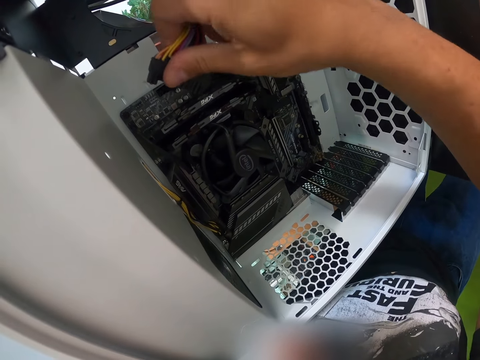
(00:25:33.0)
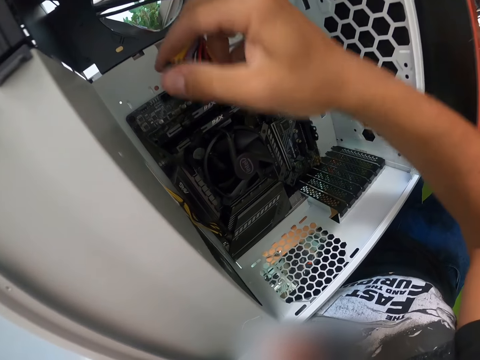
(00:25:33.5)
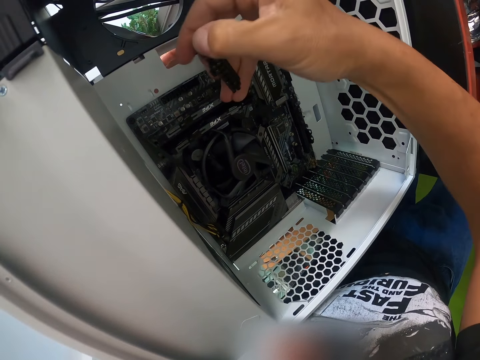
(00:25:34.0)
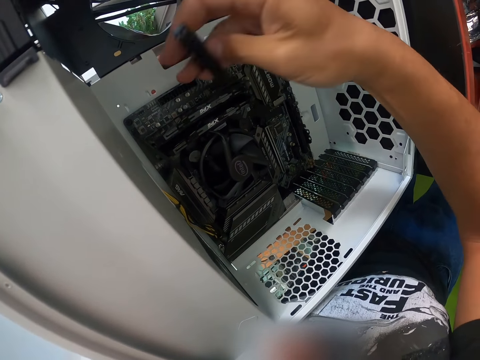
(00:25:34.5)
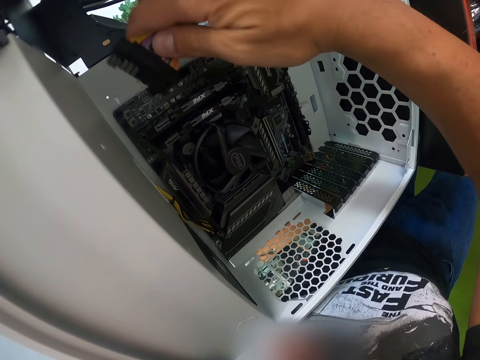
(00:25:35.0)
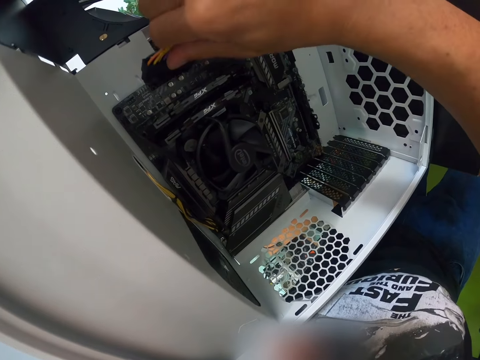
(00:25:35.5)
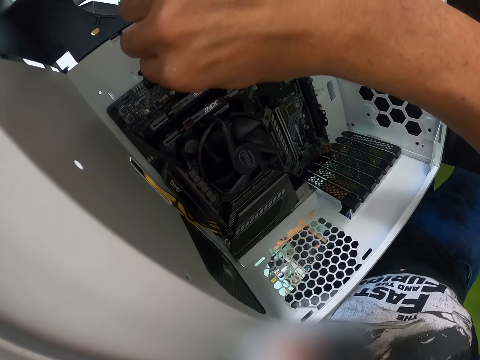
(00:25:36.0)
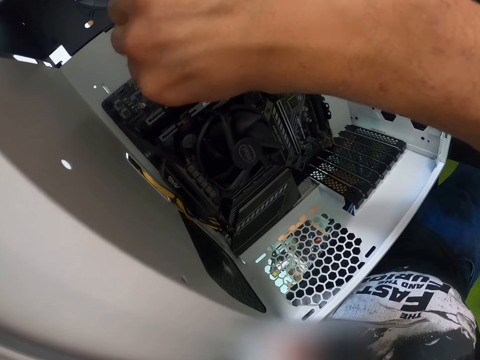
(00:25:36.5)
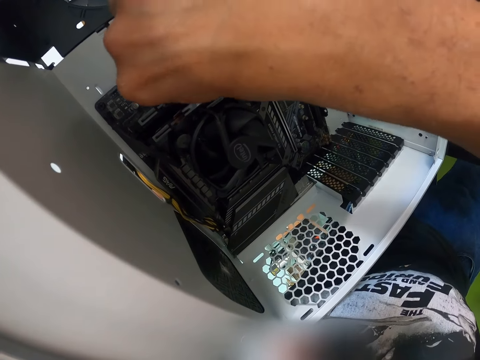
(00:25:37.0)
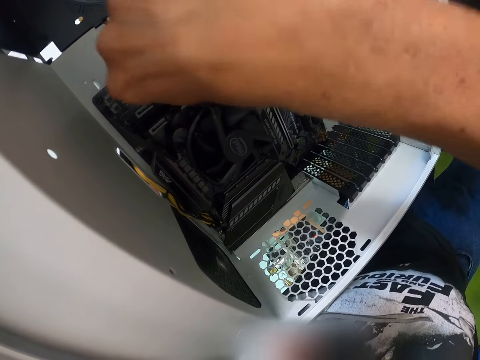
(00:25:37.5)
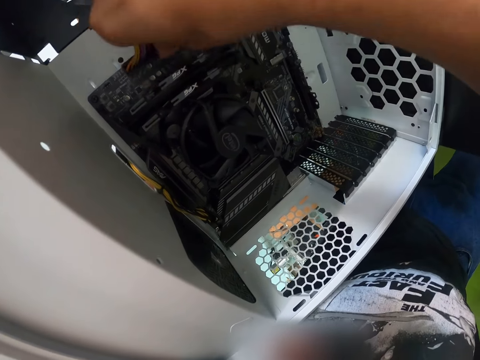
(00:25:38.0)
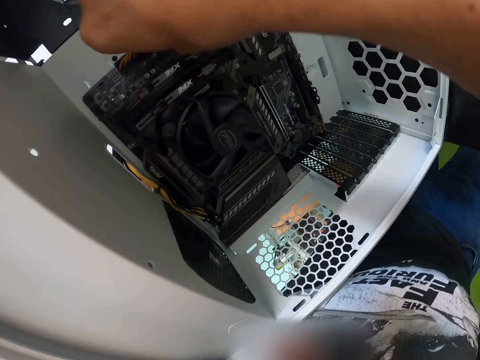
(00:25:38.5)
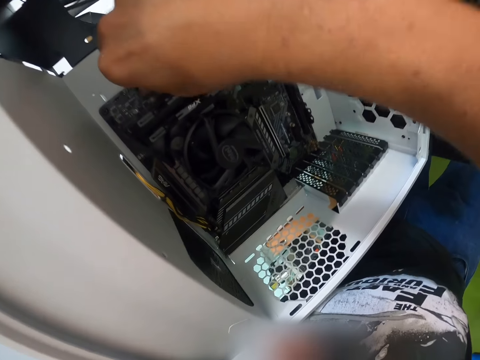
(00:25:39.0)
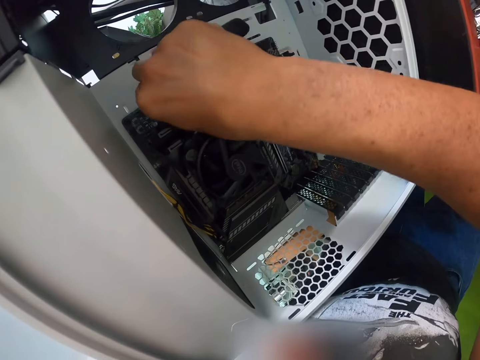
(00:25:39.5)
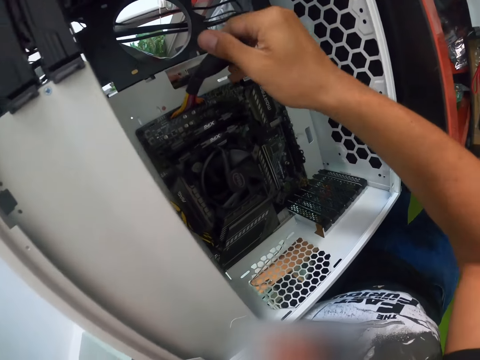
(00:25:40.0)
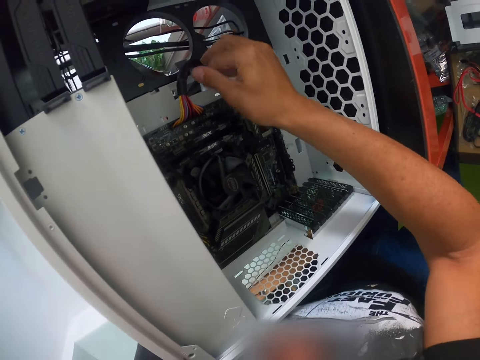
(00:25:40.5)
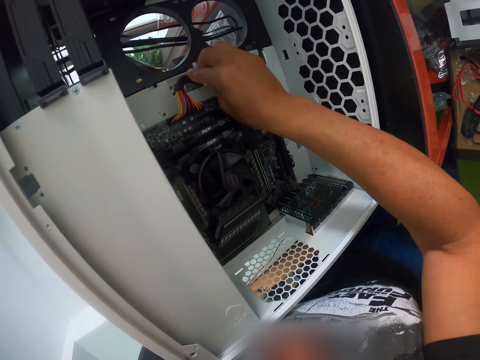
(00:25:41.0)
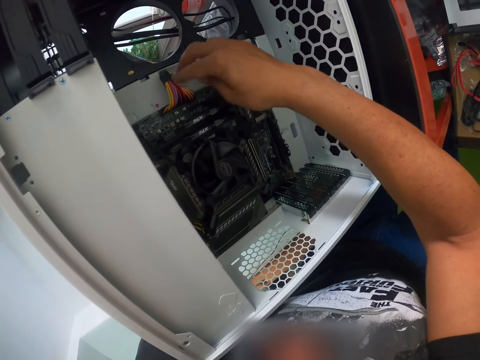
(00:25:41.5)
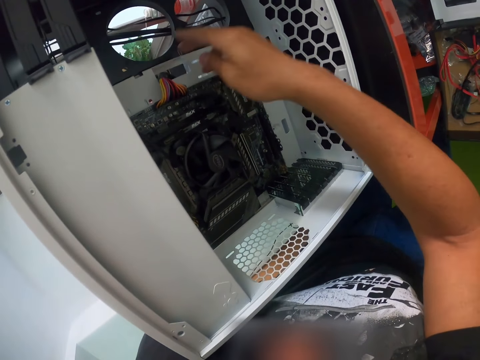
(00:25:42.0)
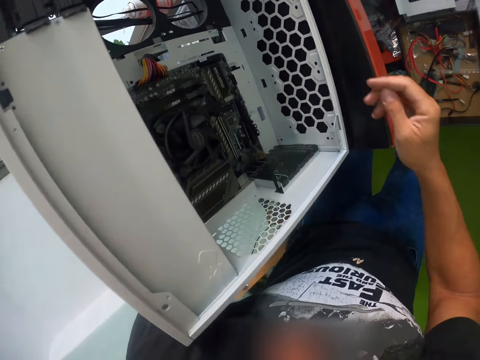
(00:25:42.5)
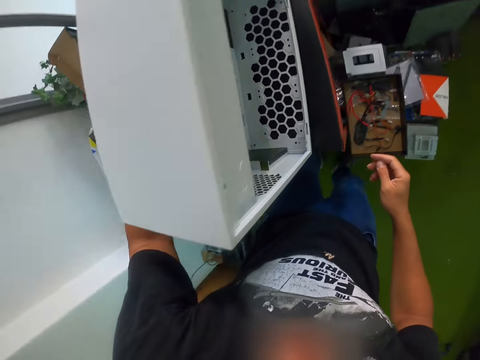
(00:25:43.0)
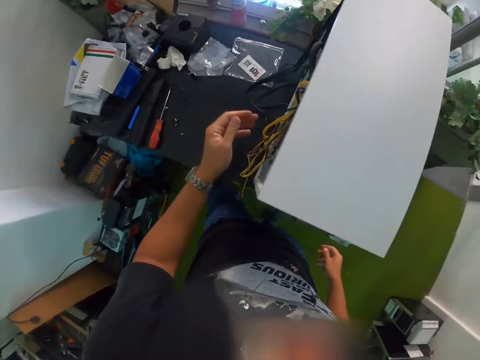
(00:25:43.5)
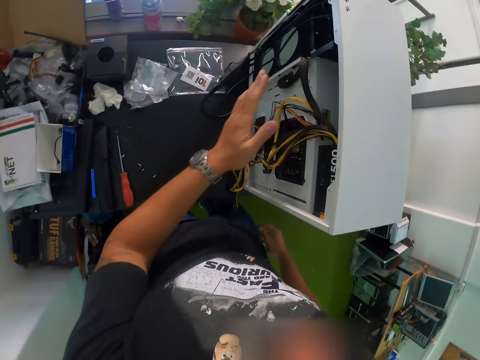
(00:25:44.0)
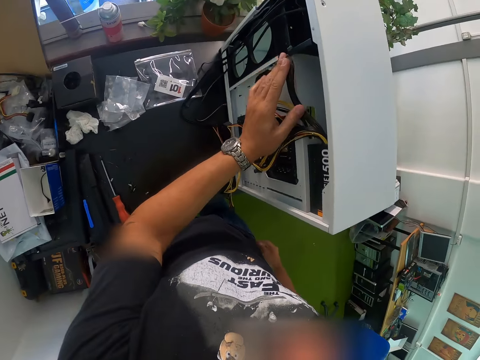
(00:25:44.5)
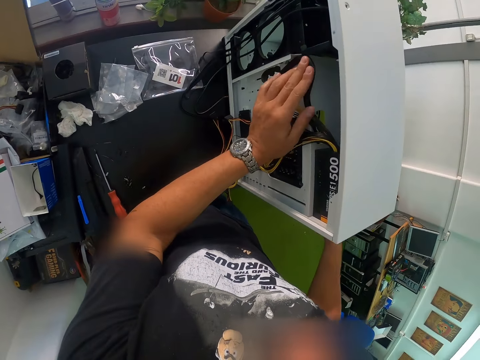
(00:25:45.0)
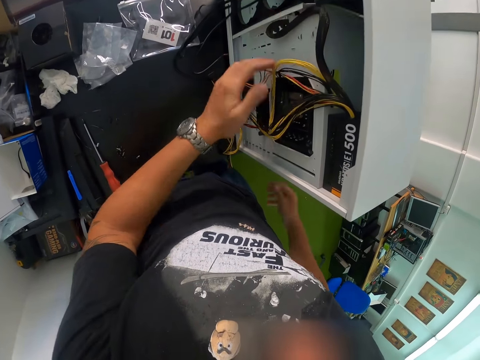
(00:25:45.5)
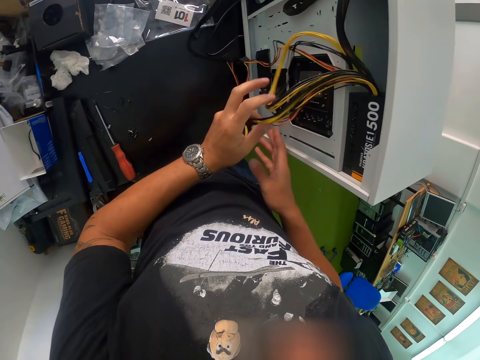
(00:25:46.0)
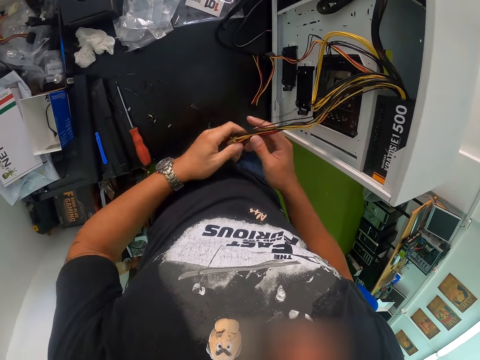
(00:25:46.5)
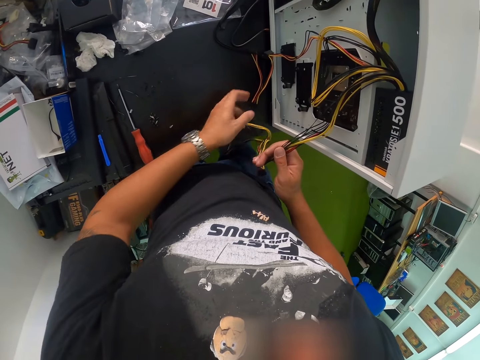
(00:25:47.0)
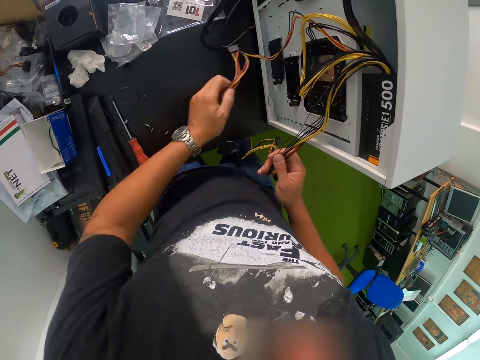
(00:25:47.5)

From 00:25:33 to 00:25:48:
The camera wearer plugs the wire connector into the computer case with his right hand. He arranges the bunch of wires in the computer case with his right hand. He arranges the bunch of wires in the computer case with his left hand. He arranges the bunch of wires in the computer case with both hands.

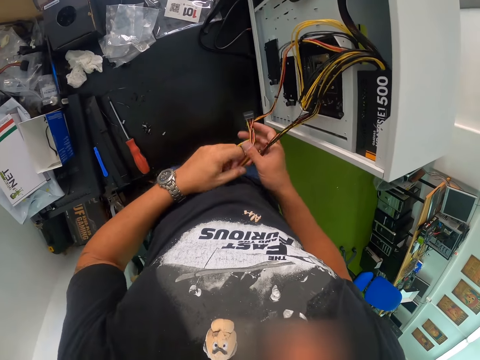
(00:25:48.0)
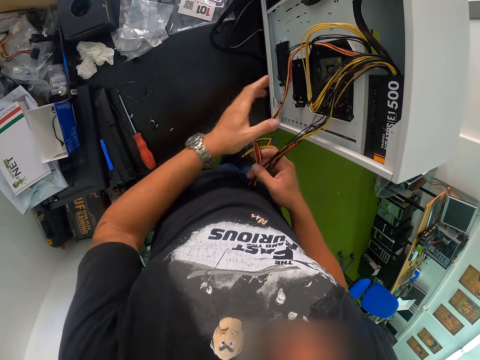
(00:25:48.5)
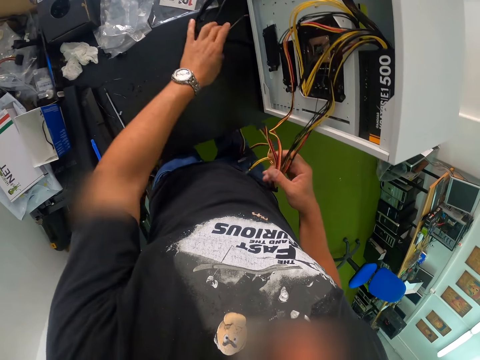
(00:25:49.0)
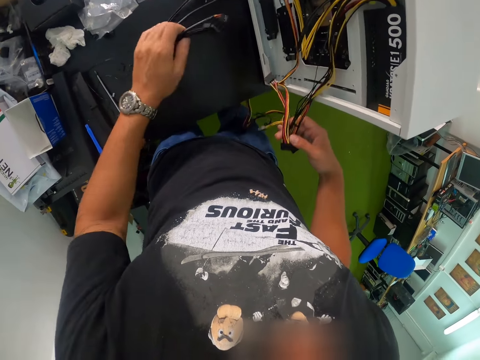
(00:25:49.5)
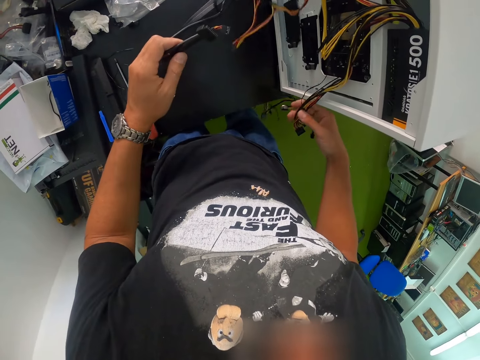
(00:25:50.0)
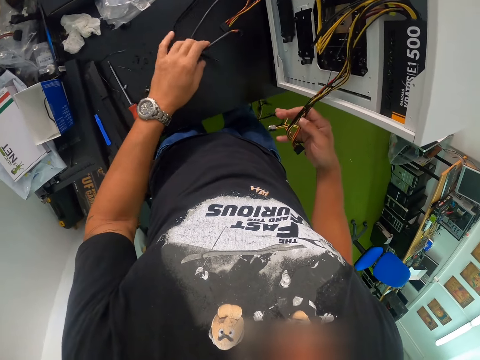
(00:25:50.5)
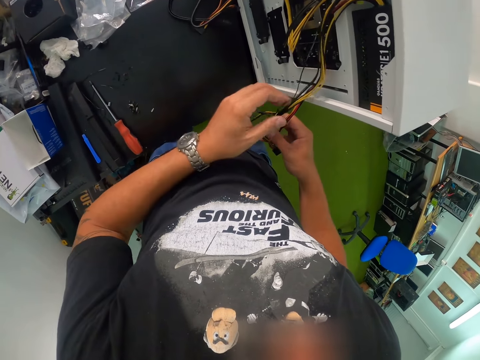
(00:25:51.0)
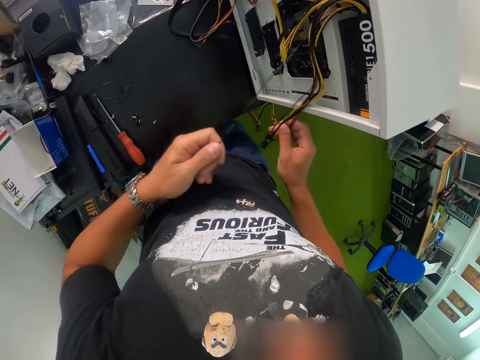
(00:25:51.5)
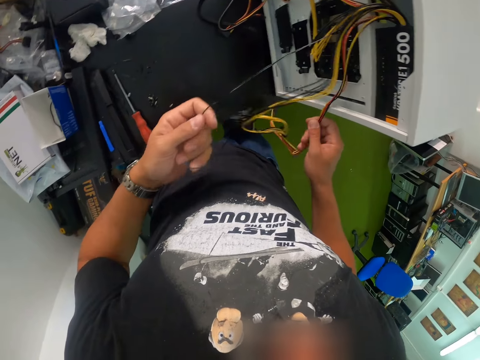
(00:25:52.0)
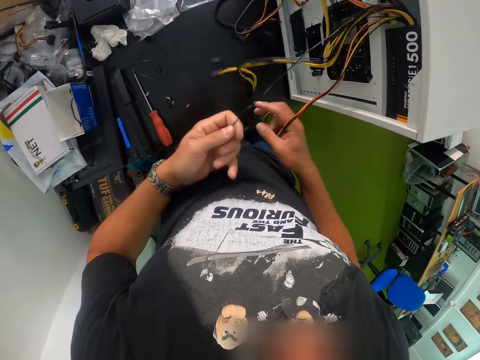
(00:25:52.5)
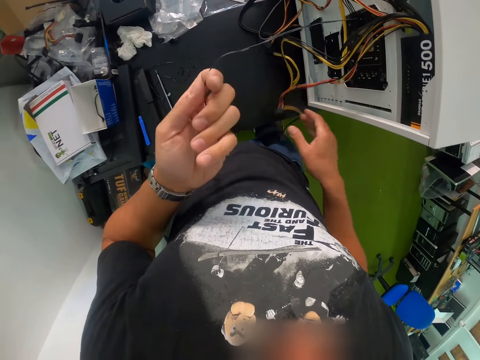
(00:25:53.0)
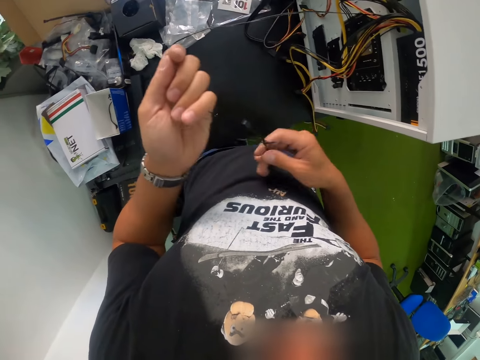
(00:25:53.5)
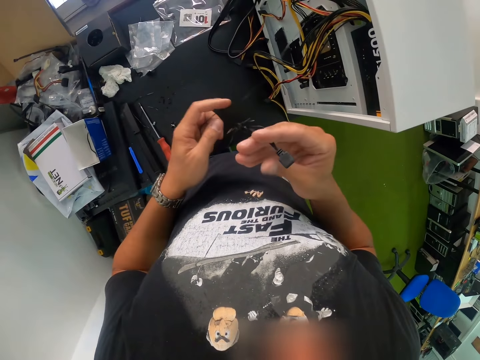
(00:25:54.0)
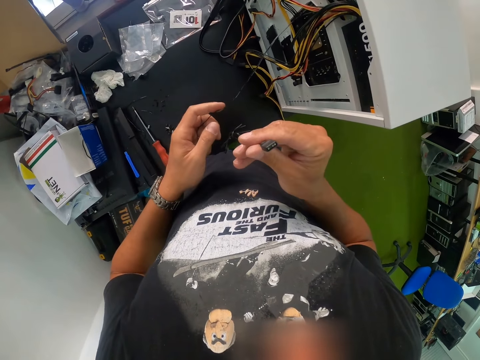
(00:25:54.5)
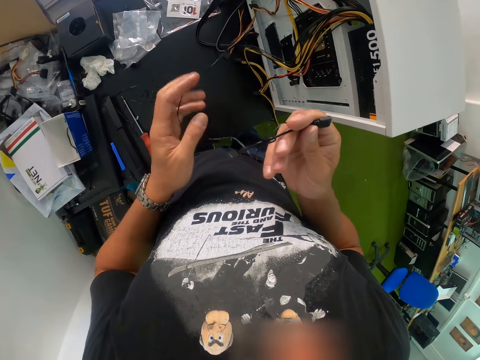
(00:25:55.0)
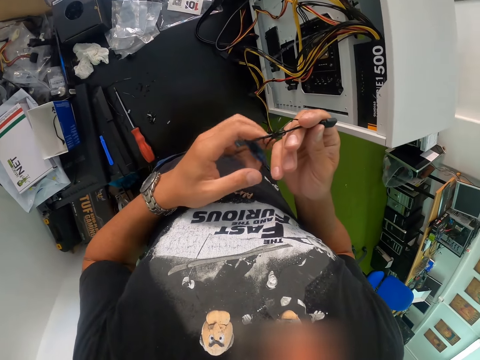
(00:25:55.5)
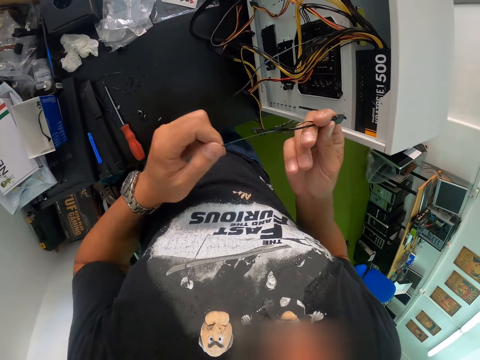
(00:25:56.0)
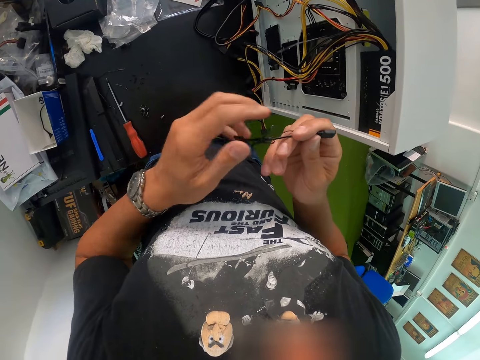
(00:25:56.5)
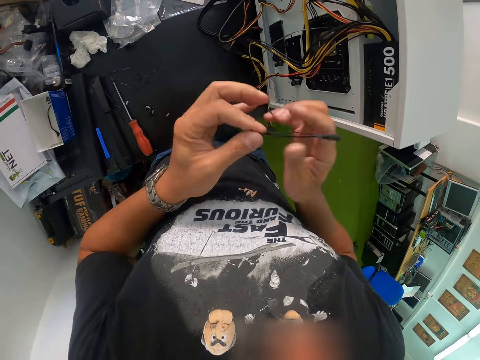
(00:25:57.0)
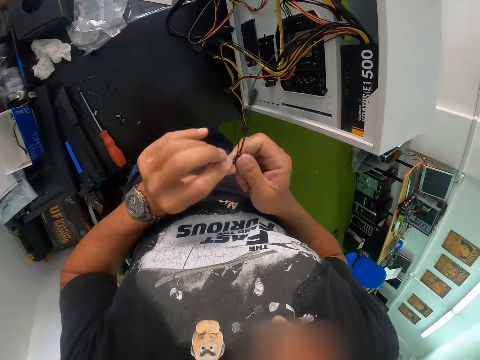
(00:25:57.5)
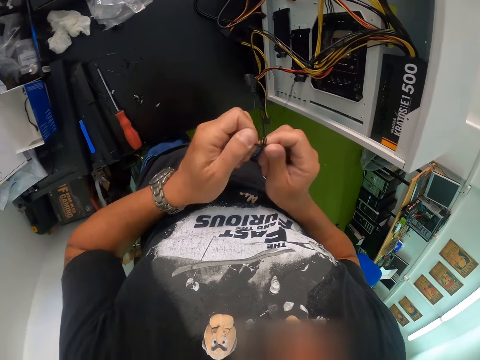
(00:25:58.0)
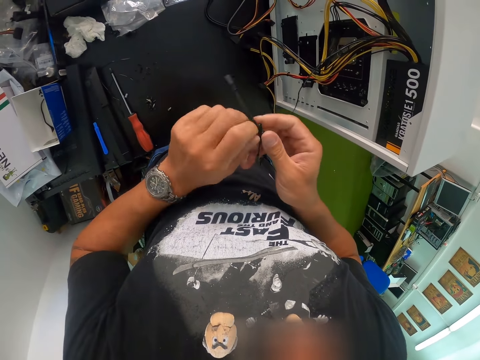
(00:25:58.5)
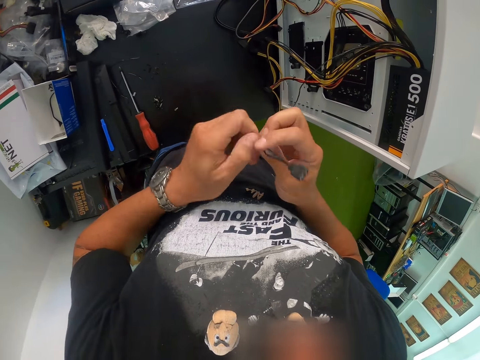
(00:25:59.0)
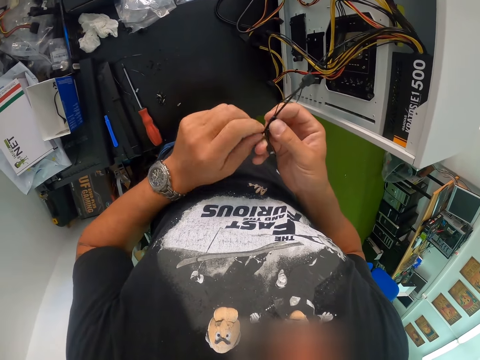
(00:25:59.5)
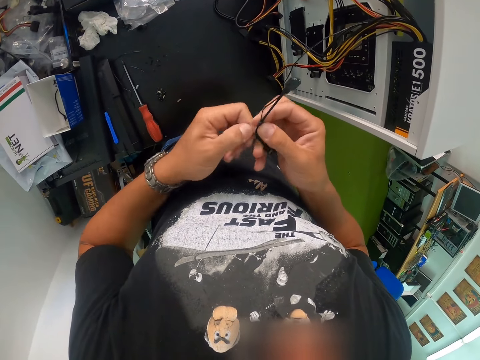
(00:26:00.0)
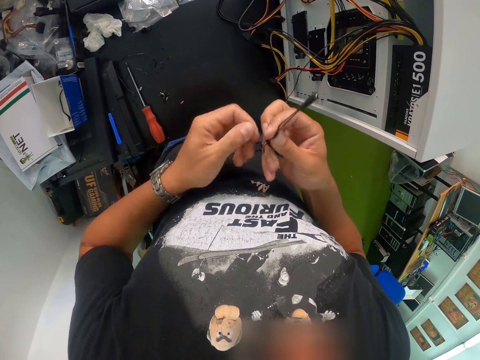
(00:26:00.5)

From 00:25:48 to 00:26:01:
The camera wearer picks up a wire from the table with his left hand. He drops the wire on the table with his left hand. He arranges the bunch of wires in the computer case with both hands. He peels the wire from the computer case with both hands.
